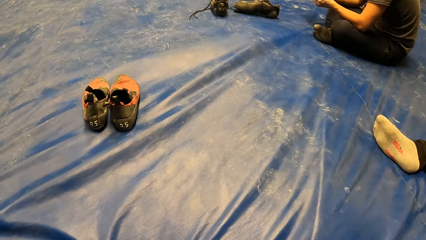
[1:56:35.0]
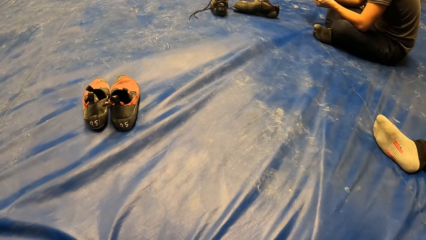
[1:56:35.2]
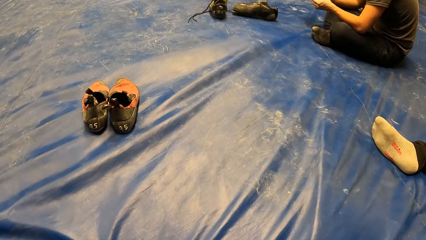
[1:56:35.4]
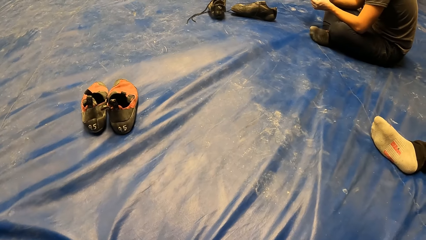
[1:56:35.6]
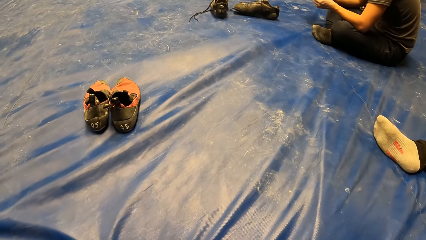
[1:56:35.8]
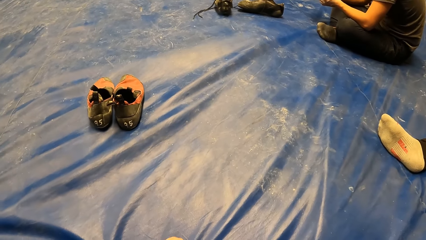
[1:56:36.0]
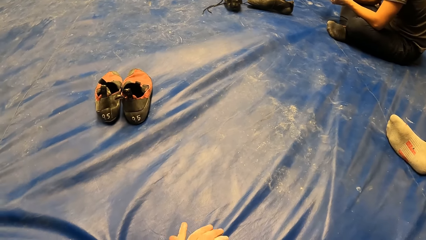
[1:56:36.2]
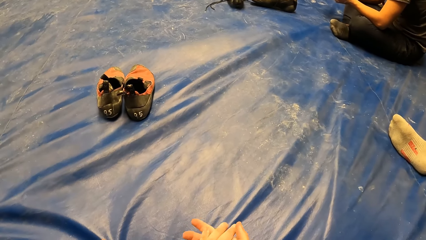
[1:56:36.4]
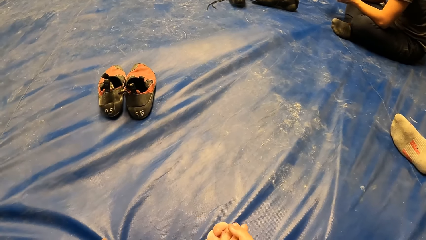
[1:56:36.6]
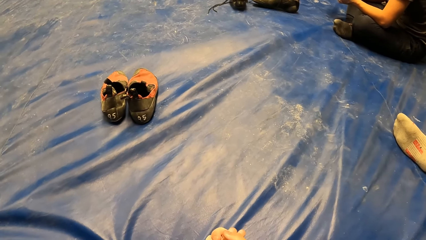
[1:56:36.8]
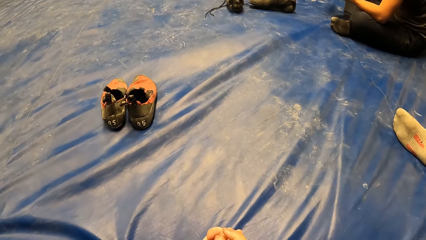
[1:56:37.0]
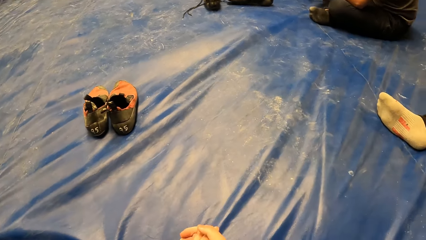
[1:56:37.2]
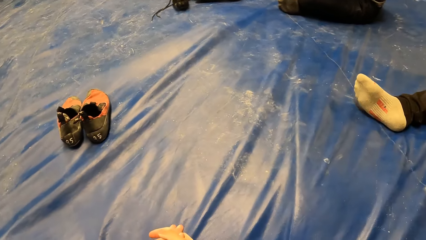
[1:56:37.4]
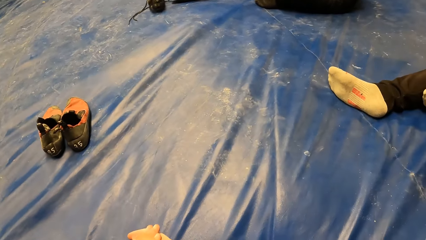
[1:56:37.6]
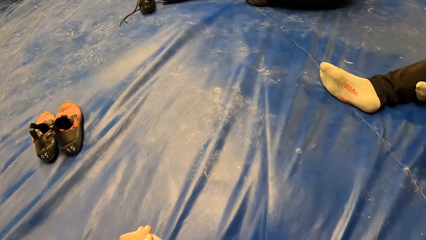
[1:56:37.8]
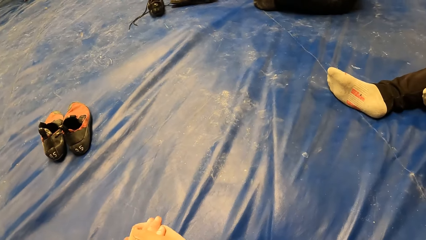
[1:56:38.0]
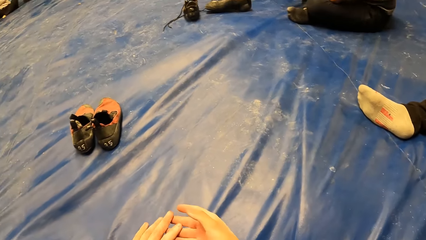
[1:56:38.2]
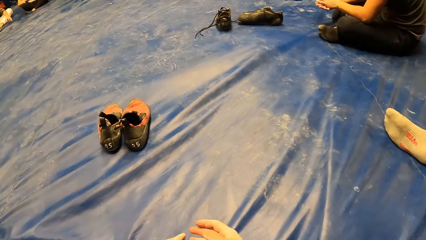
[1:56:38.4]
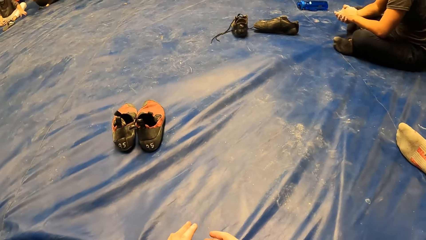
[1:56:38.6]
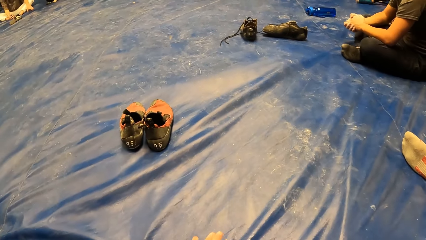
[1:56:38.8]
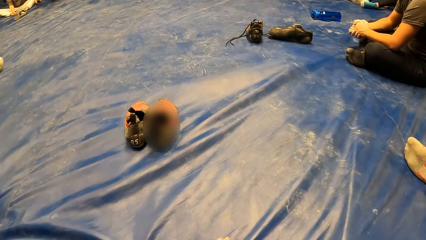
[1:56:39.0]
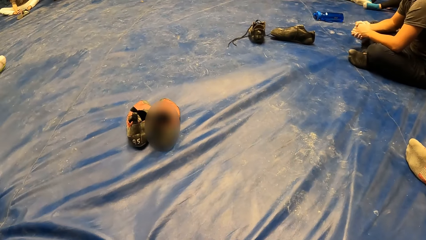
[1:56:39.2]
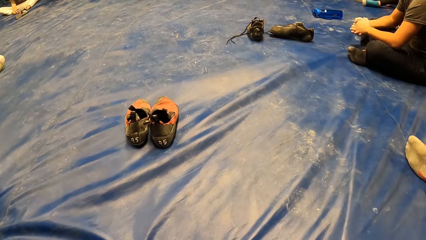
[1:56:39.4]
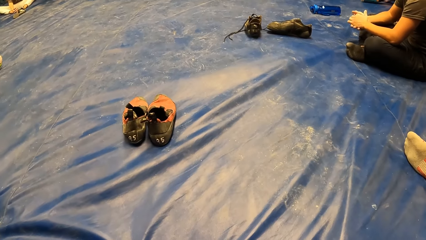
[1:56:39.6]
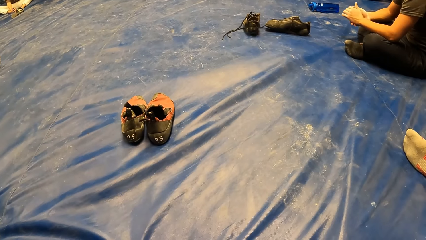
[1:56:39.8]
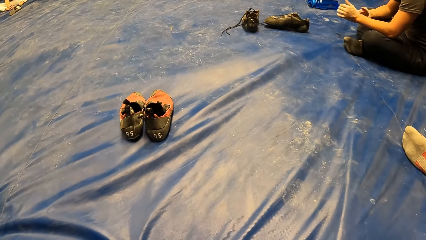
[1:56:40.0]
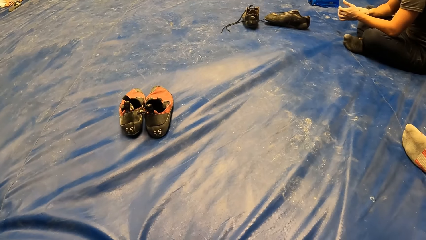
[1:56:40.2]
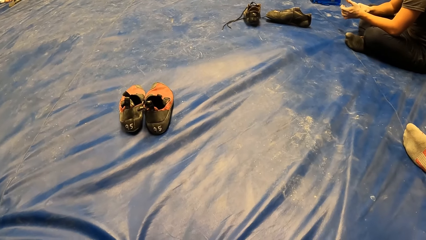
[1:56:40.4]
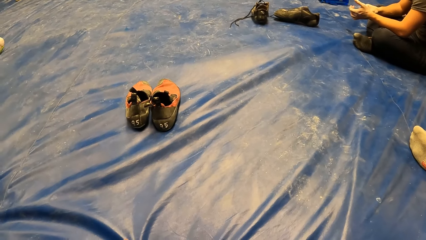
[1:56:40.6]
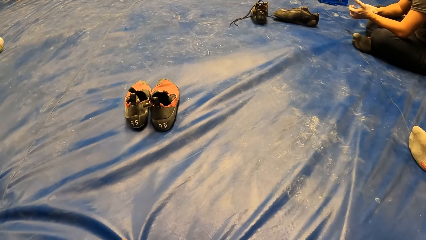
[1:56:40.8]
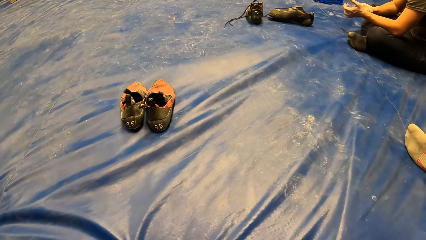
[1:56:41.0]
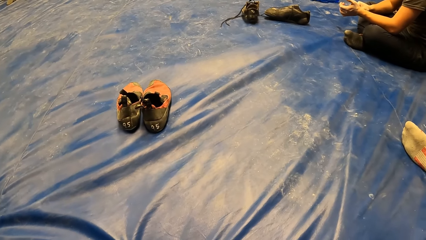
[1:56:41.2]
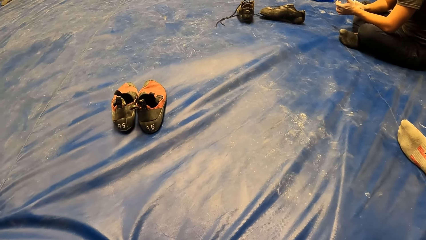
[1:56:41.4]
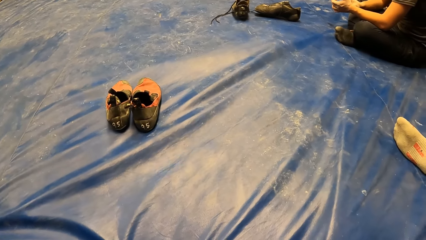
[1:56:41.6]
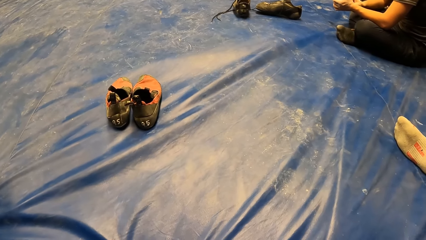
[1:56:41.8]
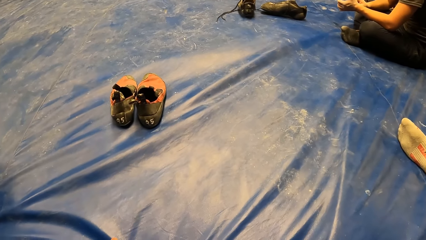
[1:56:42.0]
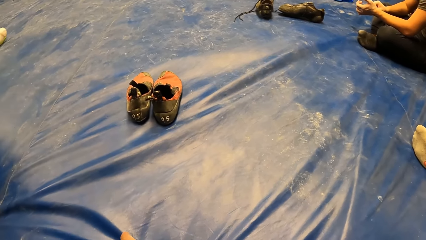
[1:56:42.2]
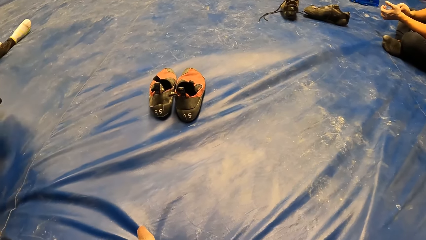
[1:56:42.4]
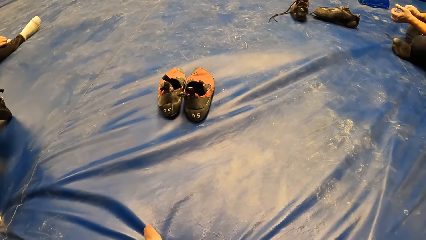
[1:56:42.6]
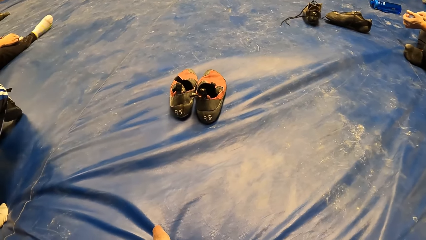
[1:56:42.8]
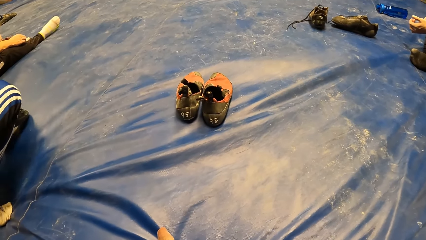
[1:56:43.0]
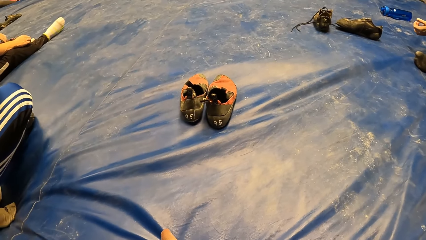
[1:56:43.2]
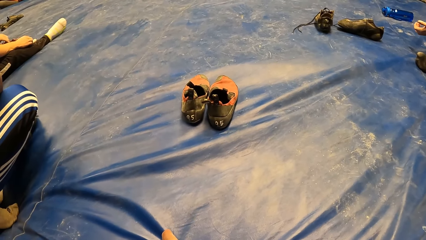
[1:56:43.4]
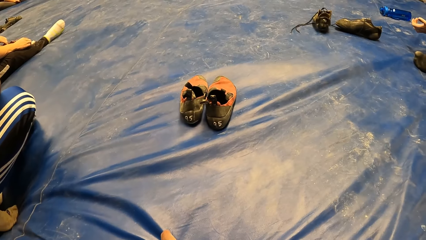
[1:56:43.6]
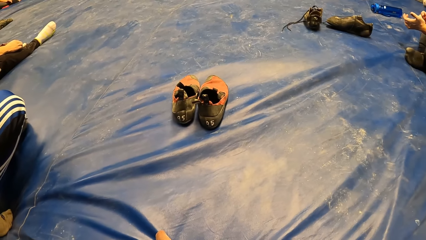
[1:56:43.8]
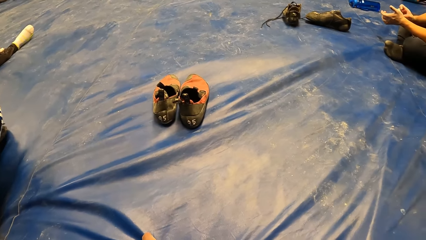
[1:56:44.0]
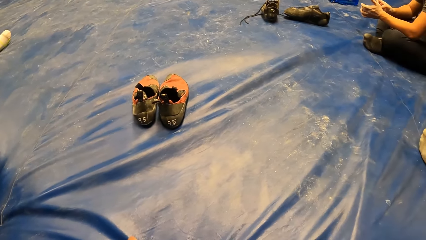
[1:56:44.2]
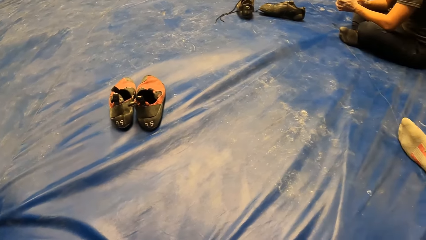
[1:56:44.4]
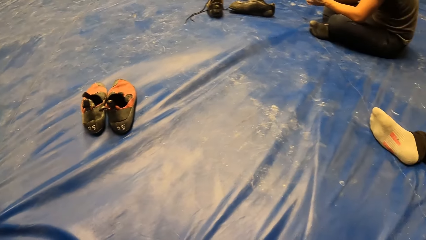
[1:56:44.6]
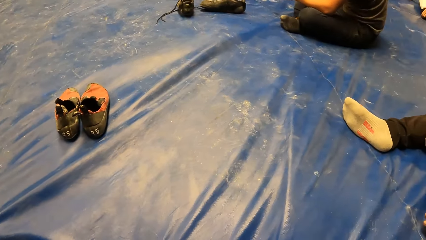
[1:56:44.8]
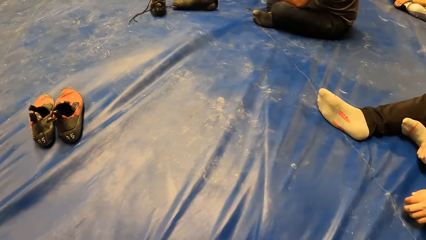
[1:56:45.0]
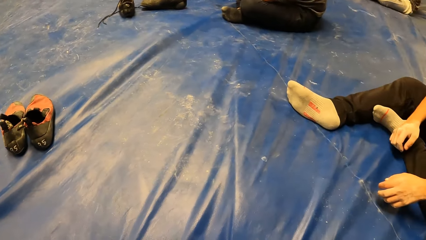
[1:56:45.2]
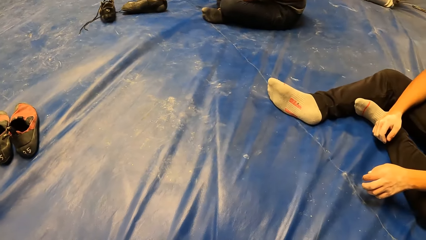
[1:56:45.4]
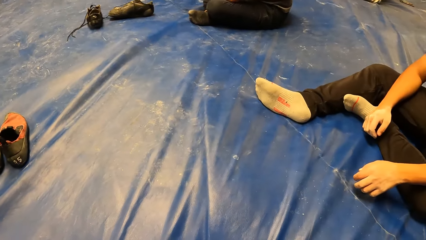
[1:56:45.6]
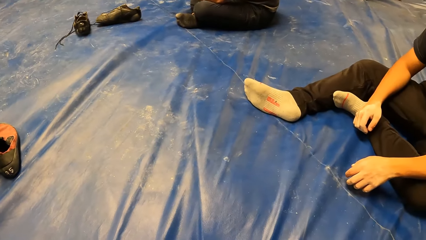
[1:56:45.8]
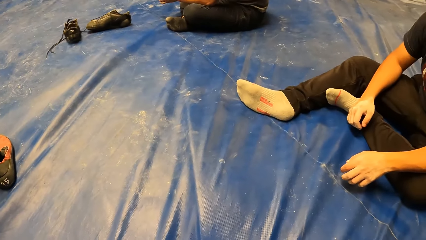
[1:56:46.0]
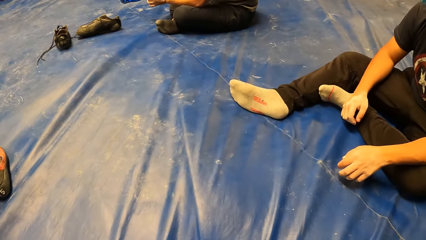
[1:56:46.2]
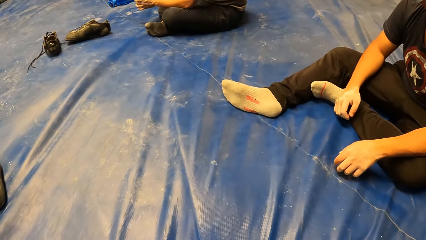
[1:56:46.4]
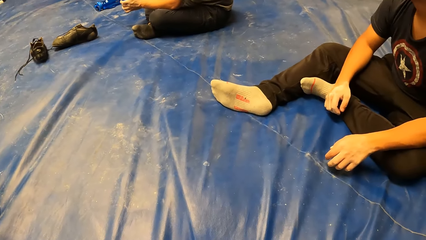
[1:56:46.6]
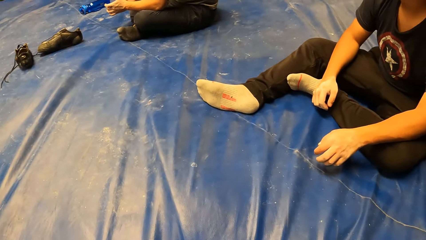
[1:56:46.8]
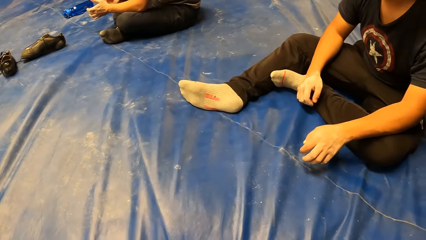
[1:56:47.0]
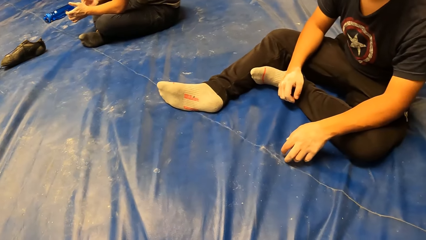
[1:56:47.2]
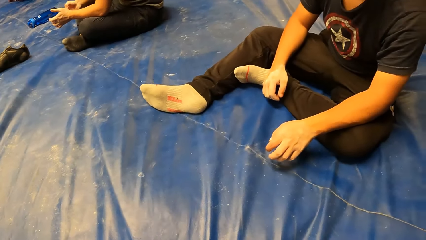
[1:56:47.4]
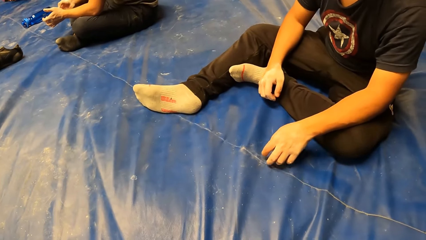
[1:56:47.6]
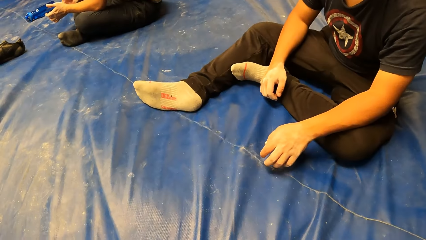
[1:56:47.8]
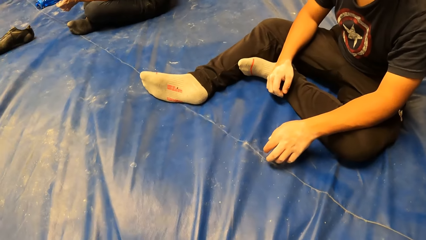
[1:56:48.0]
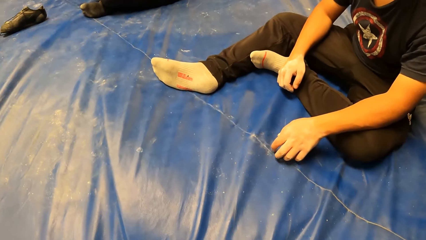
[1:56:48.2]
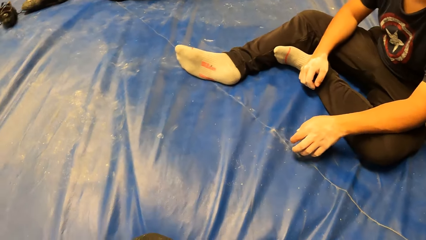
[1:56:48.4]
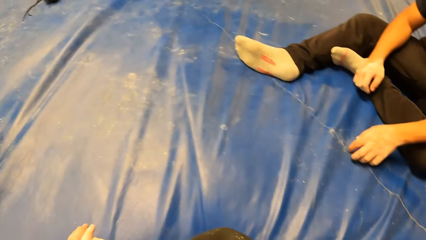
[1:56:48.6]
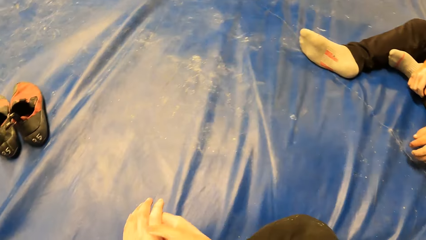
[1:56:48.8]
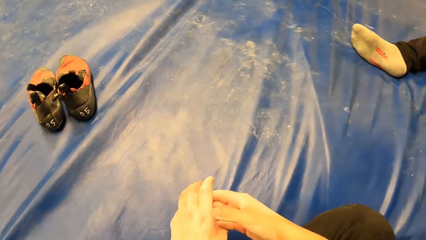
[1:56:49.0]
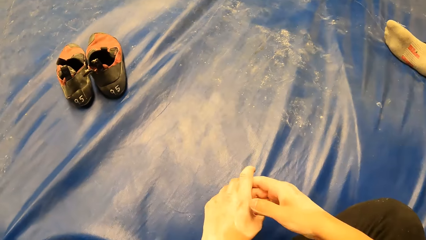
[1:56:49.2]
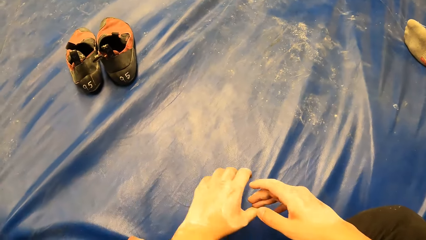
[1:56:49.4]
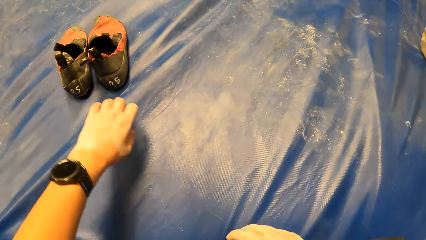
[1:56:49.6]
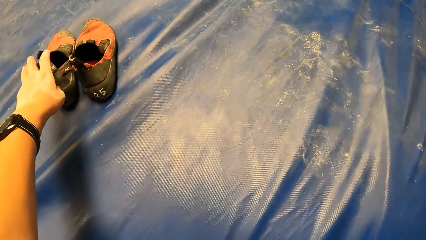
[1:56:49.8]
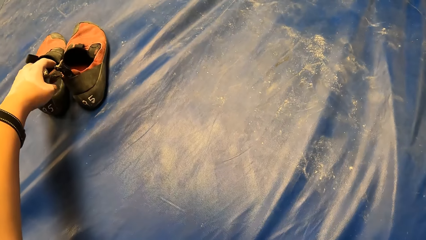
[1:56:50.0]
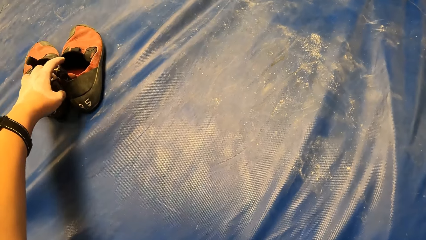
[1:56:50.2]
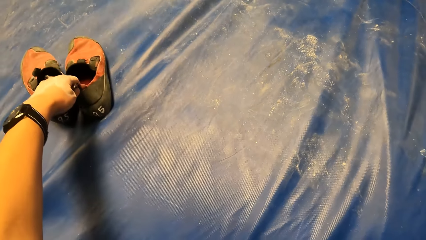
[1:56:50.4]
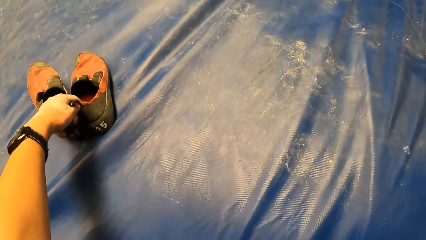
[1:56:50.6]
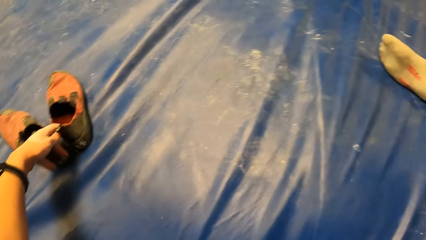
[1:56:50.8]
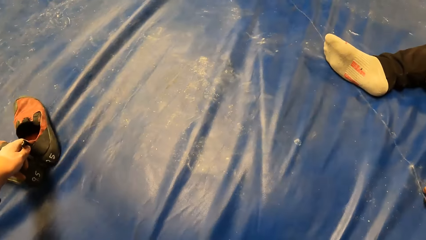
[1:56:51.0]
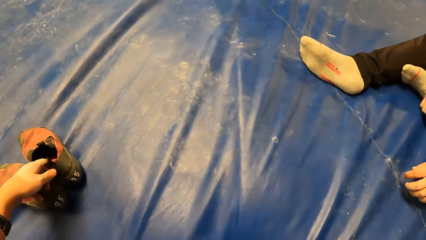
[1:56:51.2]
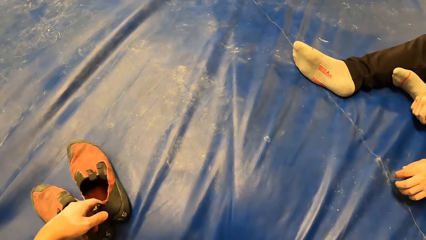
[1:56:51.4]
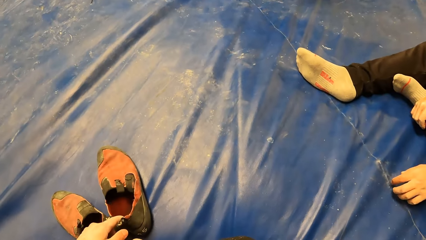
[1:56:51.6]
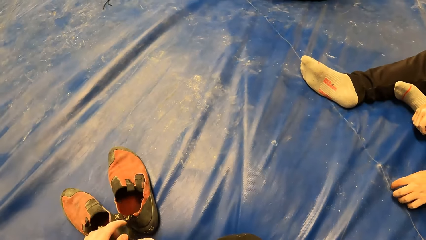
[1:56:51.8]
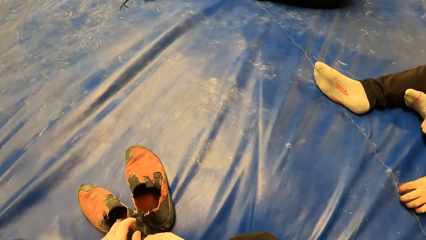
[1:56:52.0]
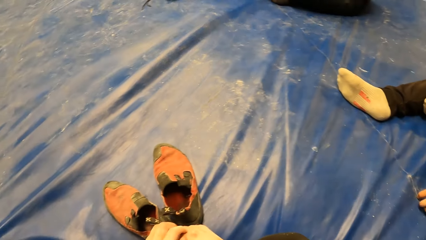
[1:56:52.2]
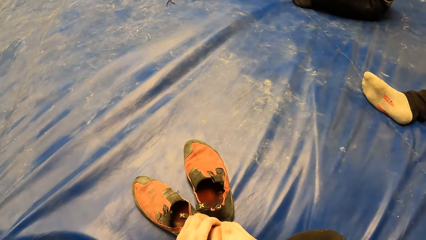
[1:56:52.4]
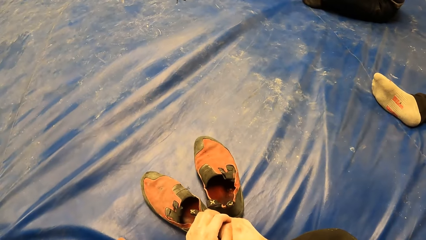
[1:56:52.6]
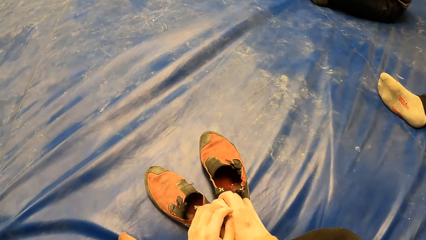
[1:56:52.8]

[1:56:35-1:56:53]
The camera wearer moves hands and looks around. A man moves feet. The camera wearer moves hands and looks around. The man moves hand. The camera wearer stretches hand. He moves a pair of shoes on the mat with his left hand. The man hits the mattress with hand. The camera wearer looks around.
